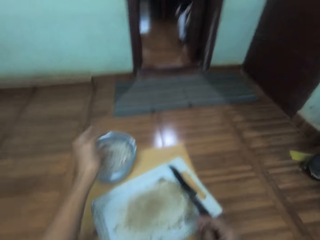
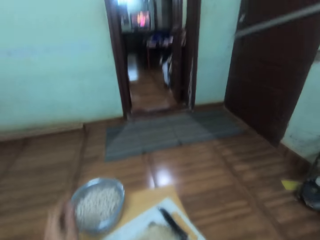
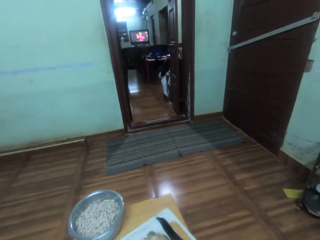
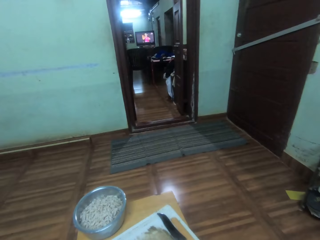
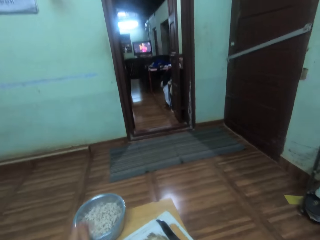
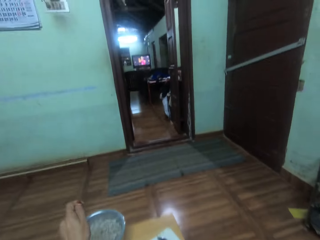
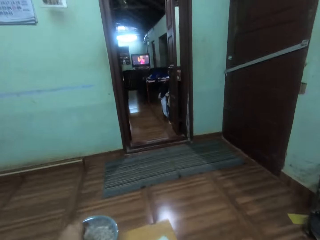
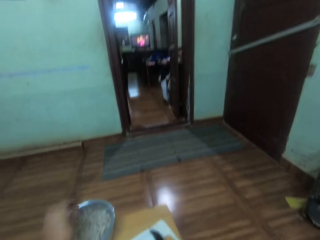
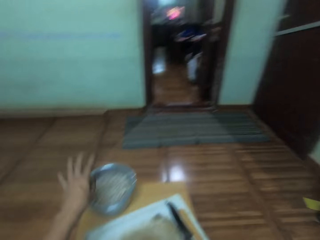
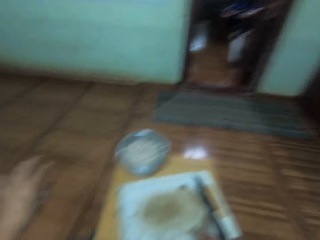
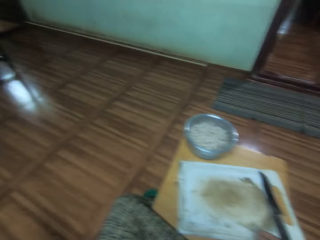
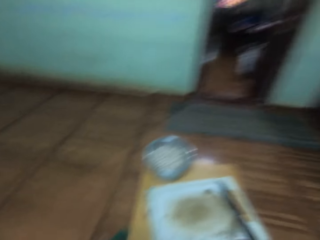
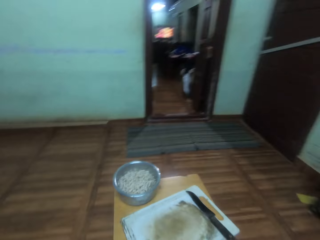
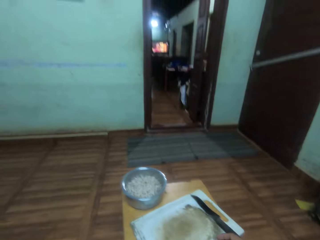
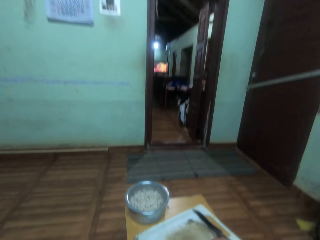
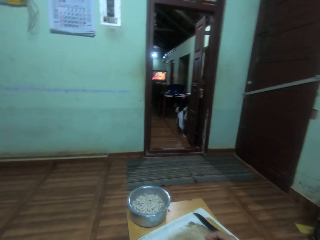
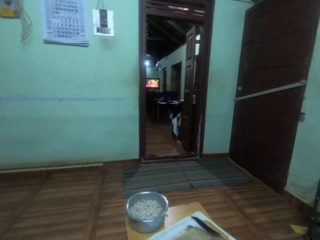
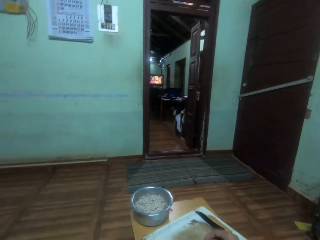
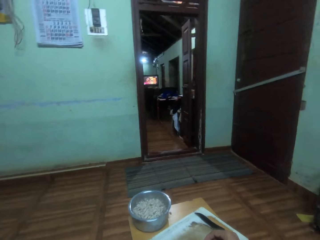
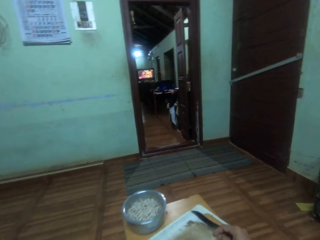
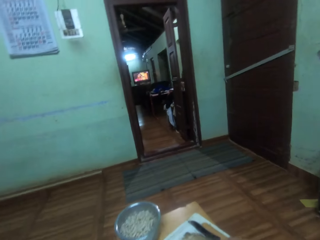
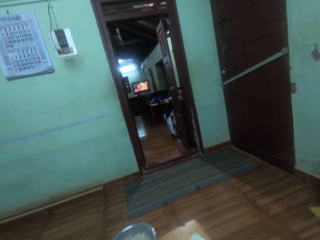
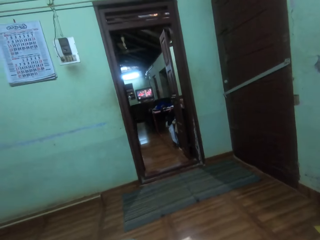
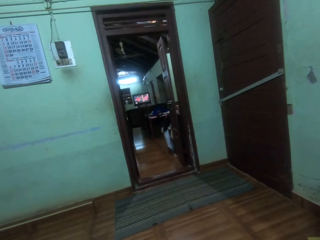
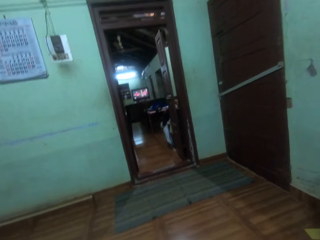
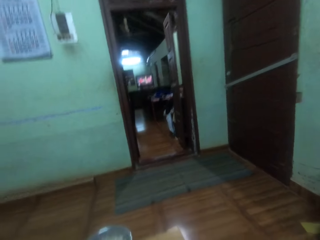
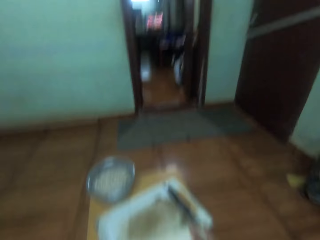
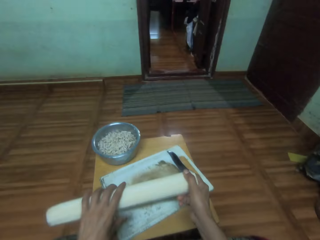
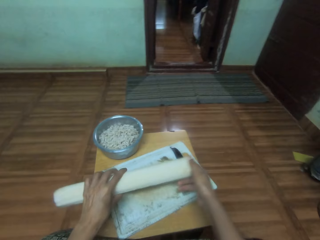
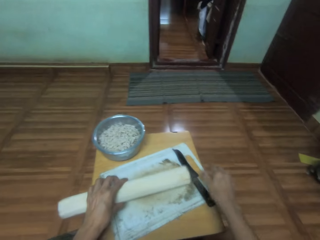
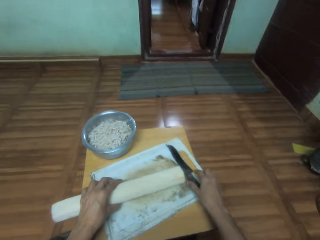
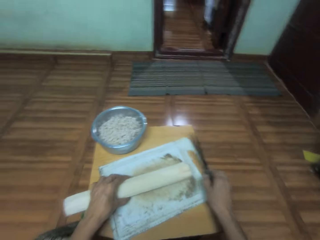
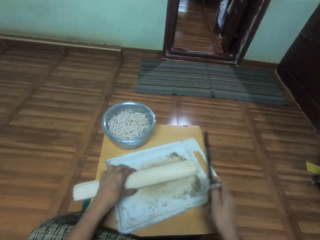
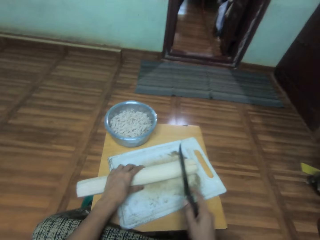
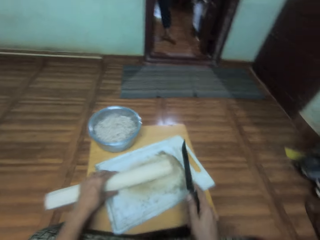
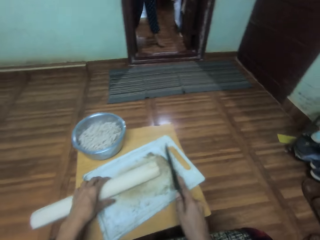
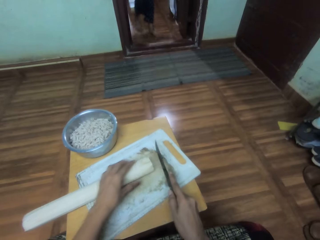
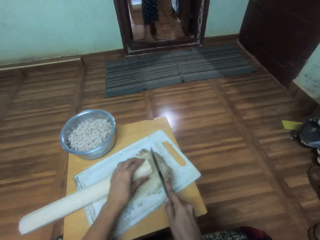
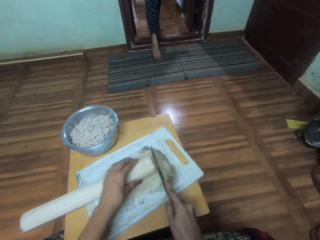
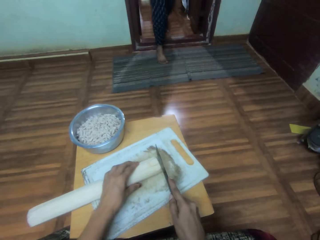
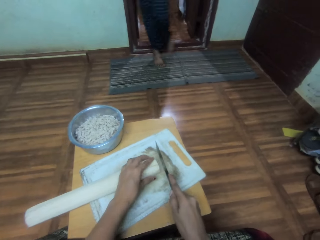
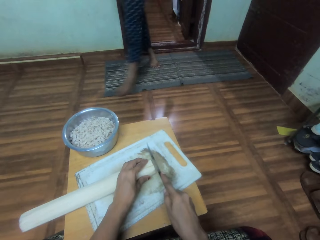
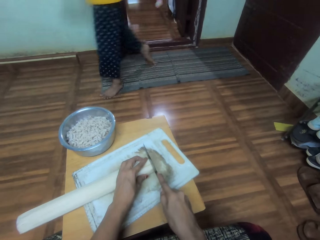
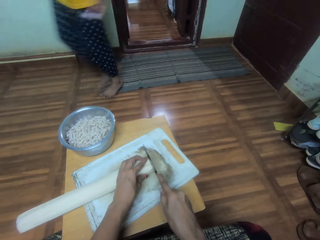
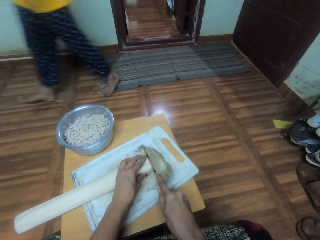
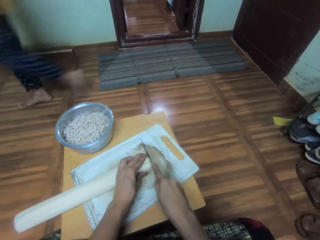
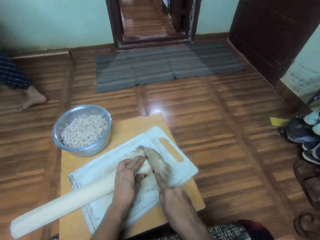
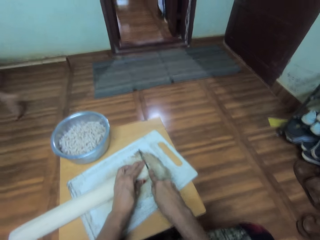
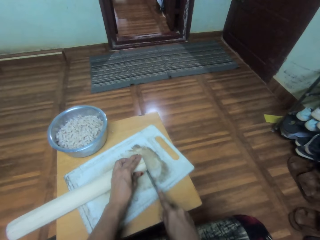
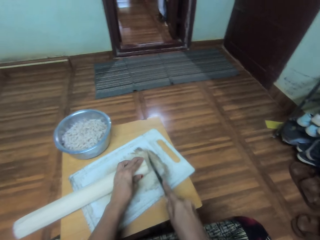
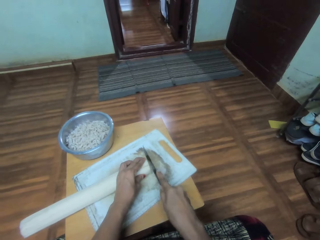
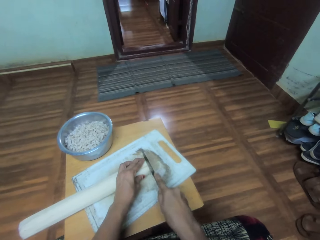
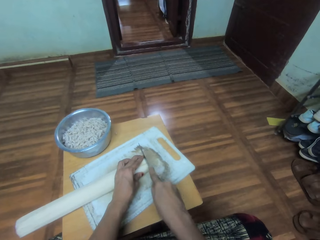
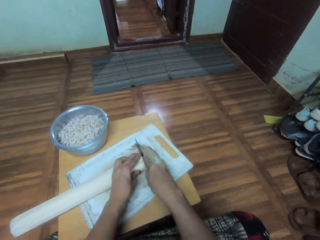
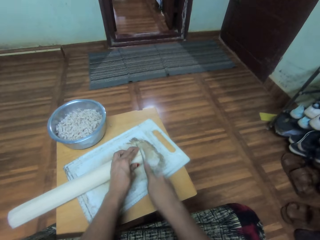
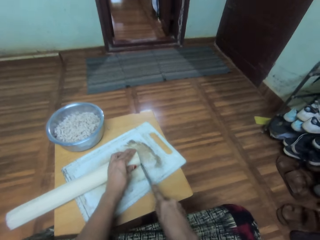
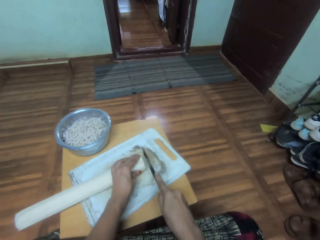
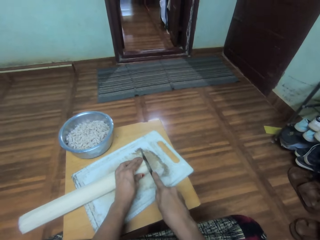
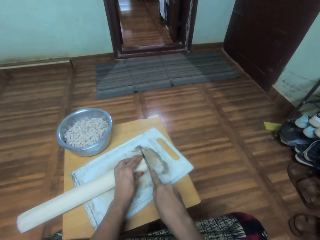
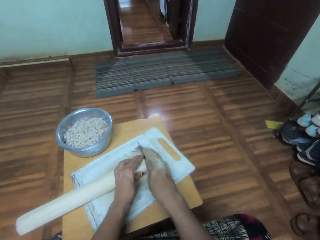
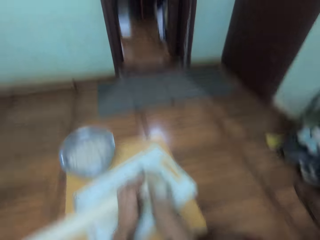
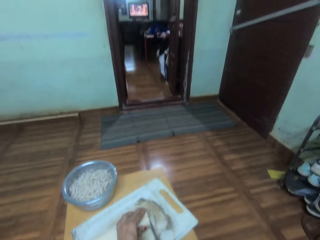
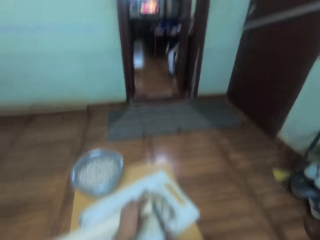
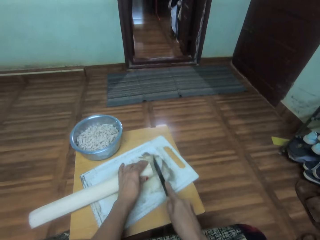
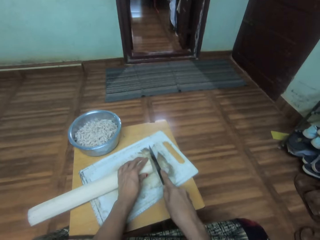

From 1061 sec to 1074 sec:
The camera wearer puts the vegetable pieces into the cooking pot. They watch television. They put the vegetable pieces into the cooking pot. They watch television. They place a vegetable on the tray. They pick a knife from the tray. They hold the vegetable. They cut the vegetable on the tray with the knife.

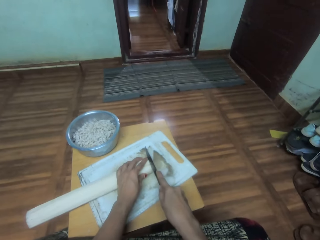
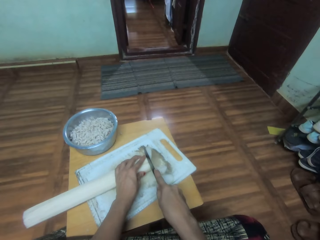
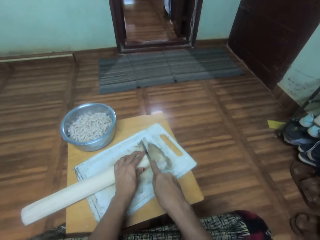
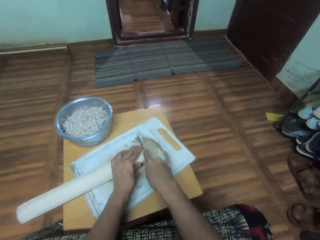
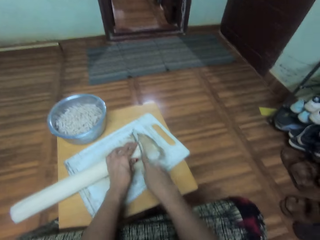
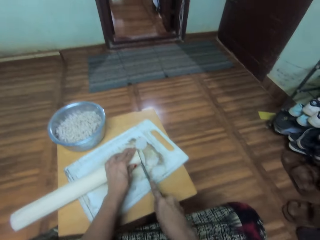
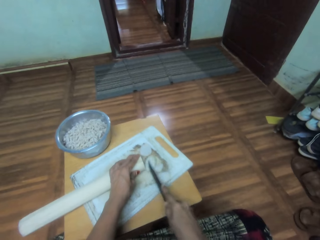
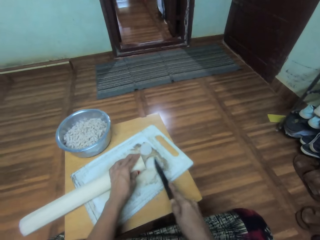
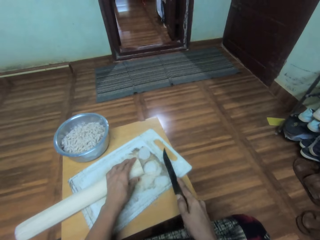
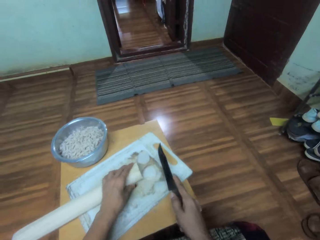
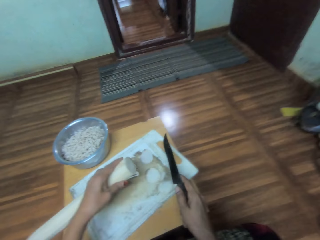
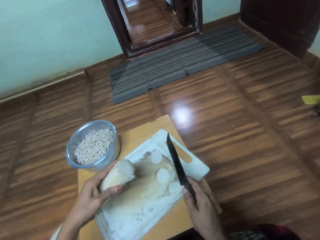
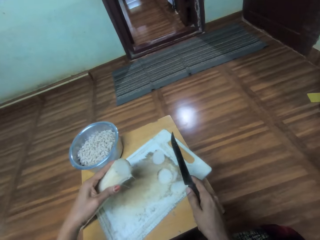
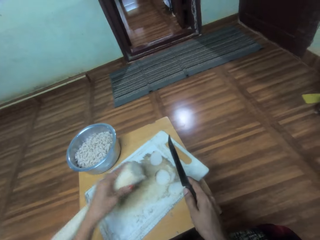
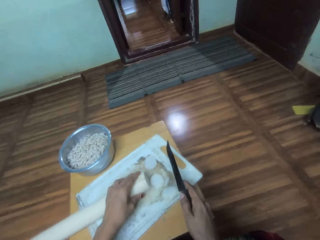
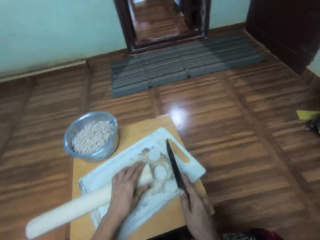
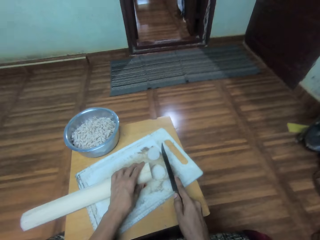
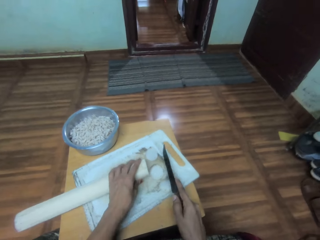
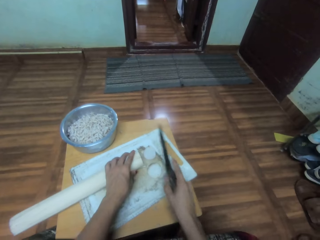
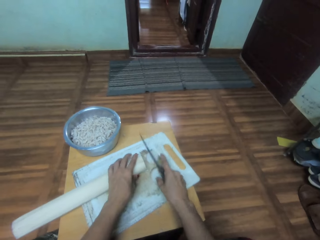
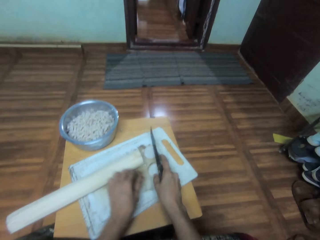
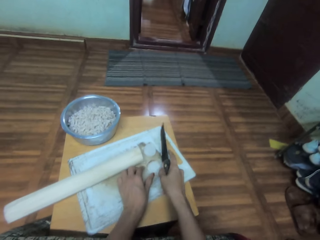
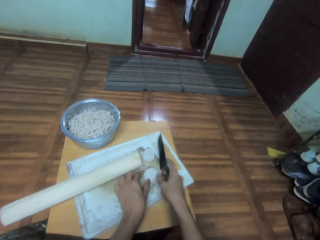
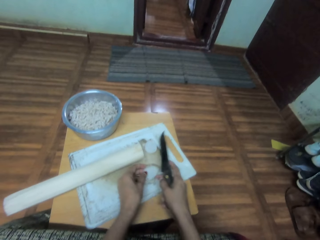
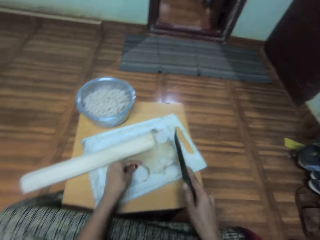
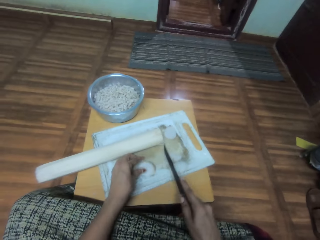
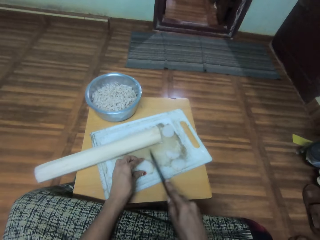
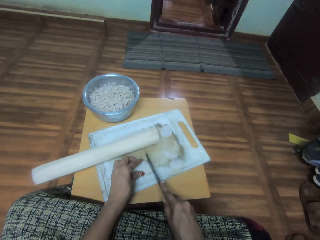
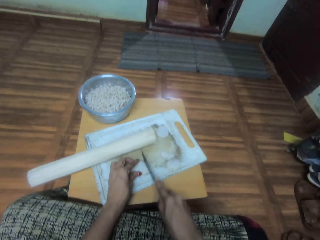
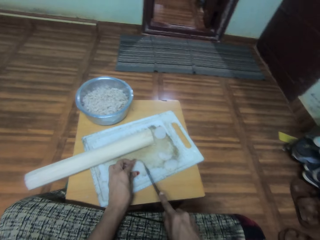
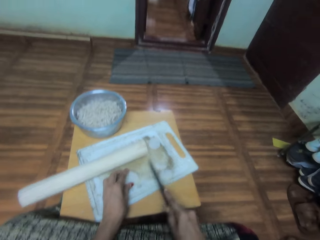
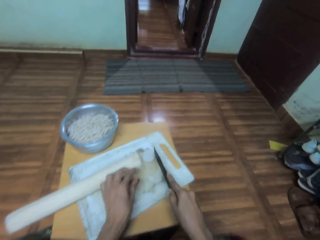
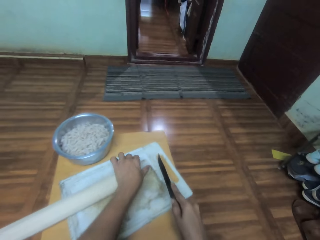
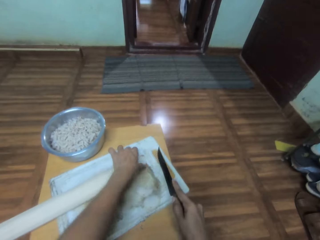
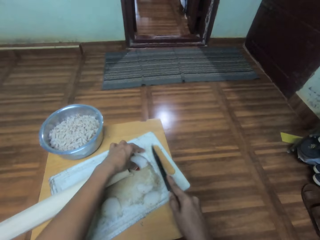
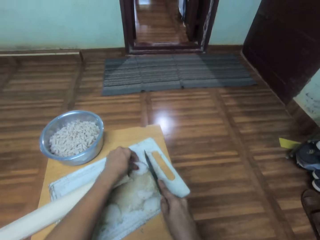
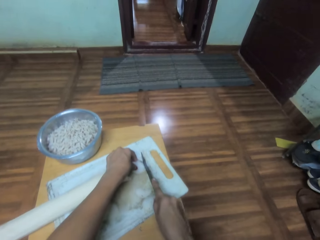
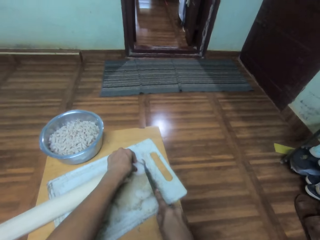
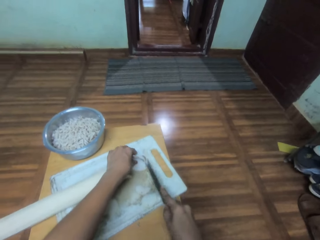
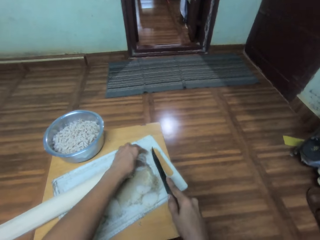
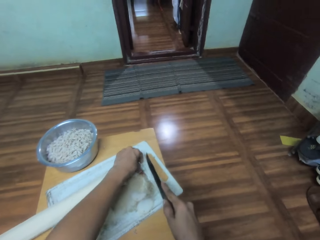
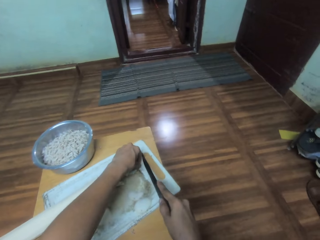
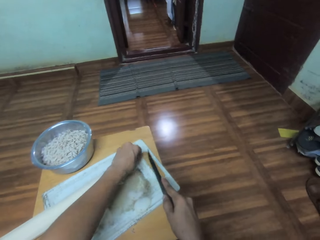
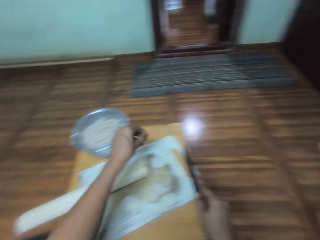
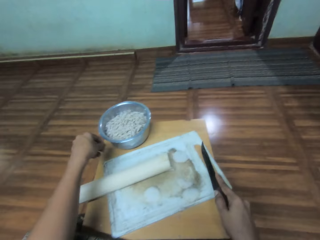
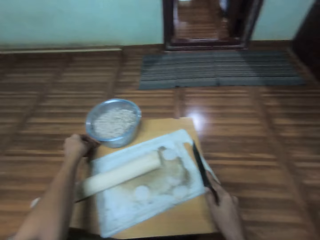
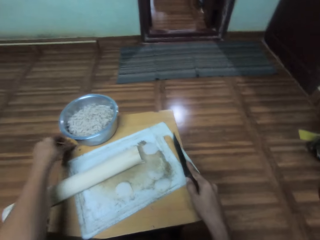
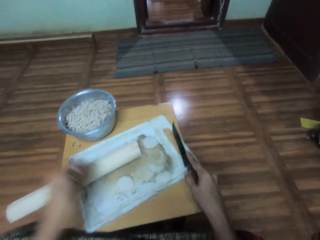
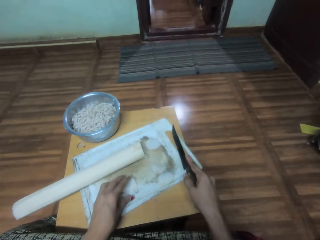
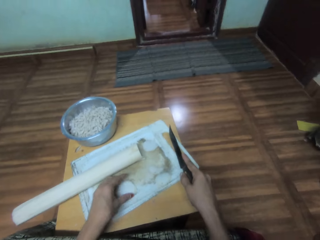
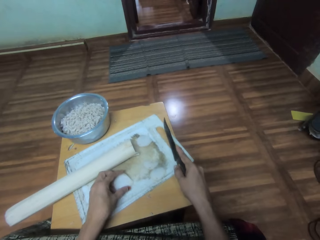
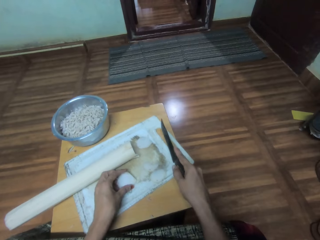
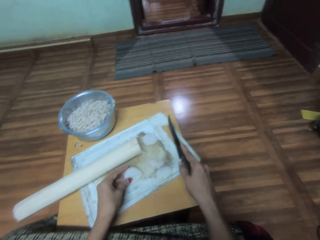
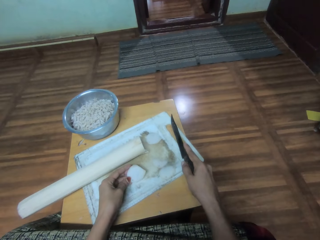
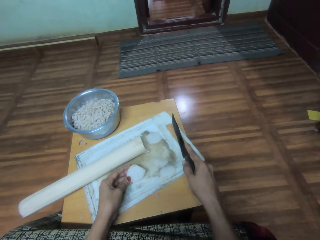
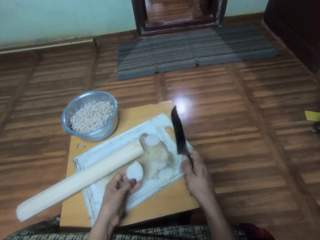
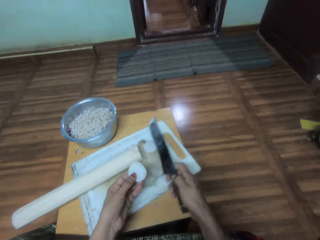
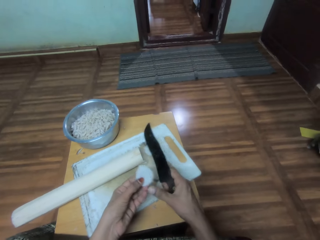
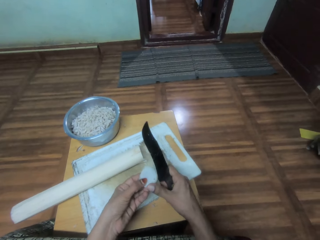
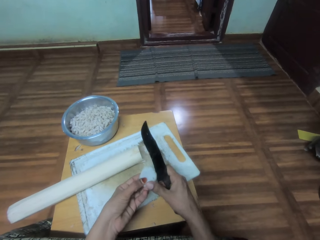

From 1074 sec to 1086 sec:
The camera wearer lifts the vegetable. They place the vegetable on the tray. They pick a vegetable piece. They cut the piece of vegetable with a knife. They hold a piece of the vegetable on the tray. They cut the piece of vegetable with the knife. They pick the cut piece of vegetable from the table. They place the piece of vegetable on the table. They pick a piece of vegetable.
